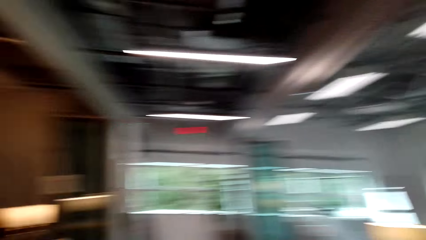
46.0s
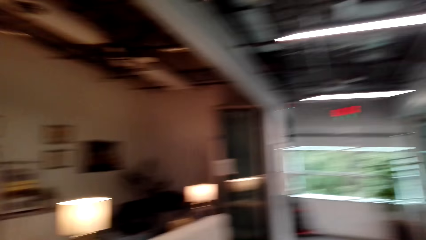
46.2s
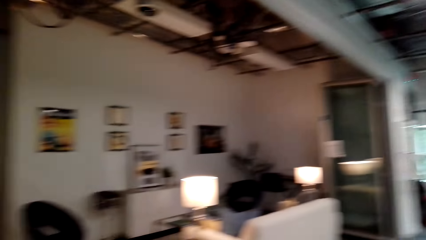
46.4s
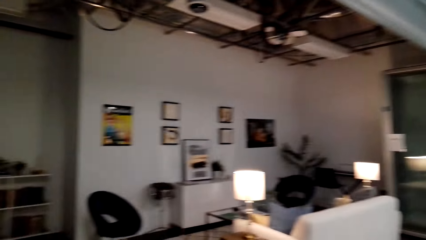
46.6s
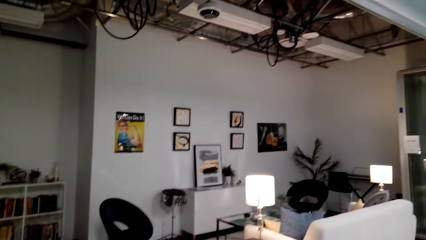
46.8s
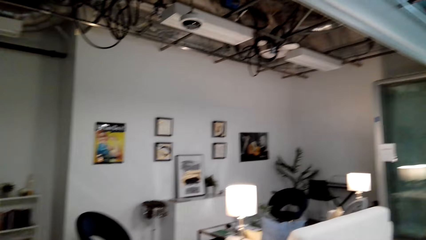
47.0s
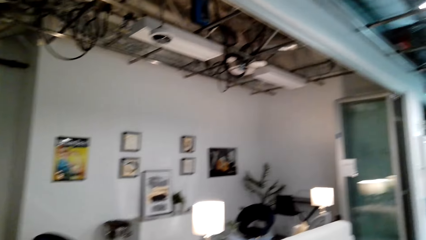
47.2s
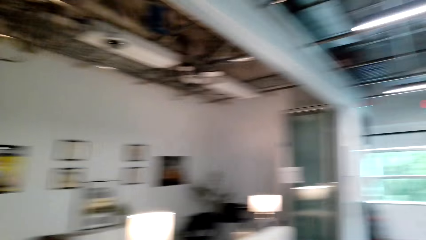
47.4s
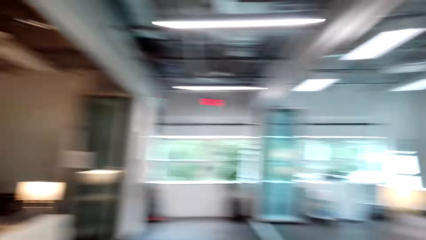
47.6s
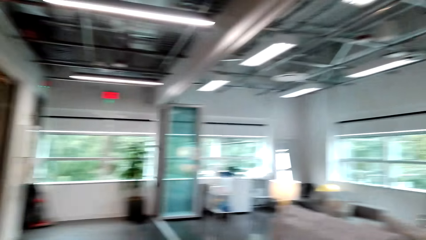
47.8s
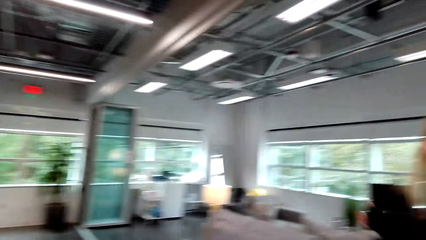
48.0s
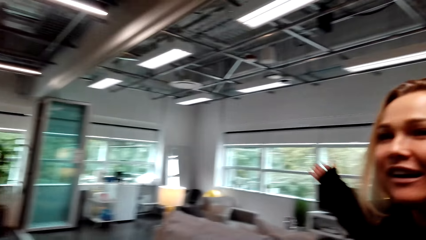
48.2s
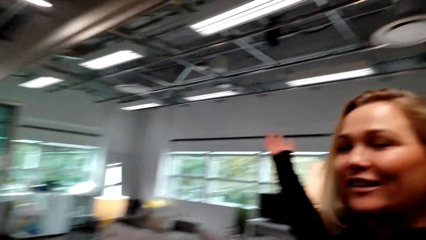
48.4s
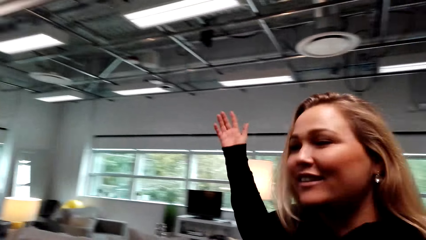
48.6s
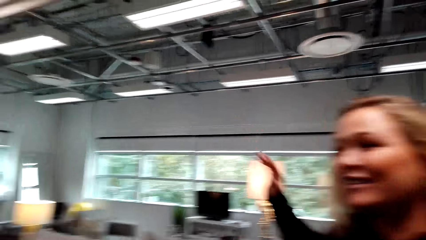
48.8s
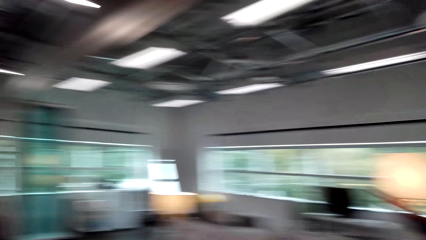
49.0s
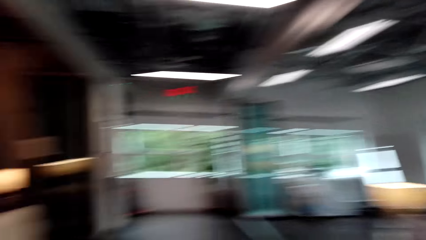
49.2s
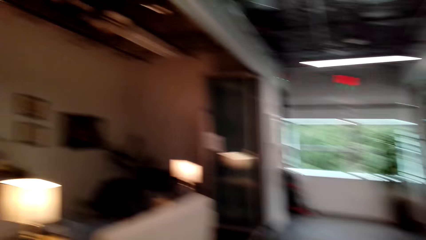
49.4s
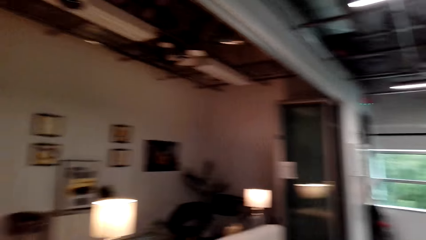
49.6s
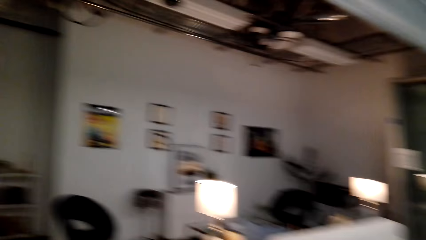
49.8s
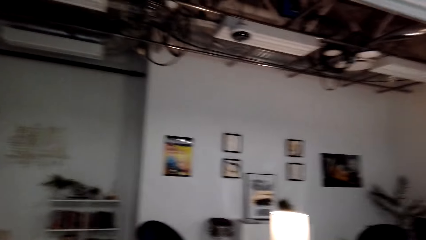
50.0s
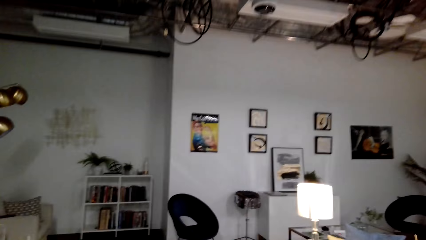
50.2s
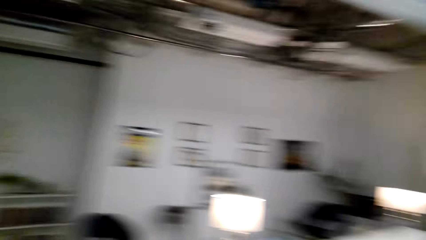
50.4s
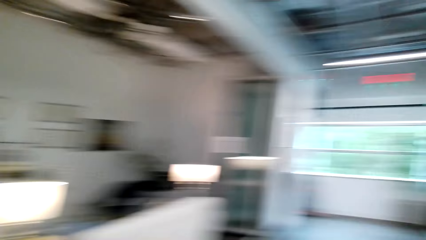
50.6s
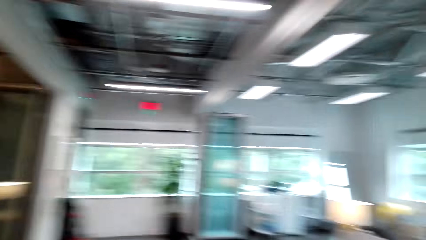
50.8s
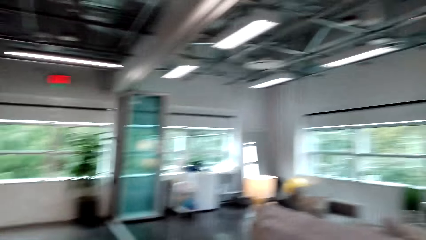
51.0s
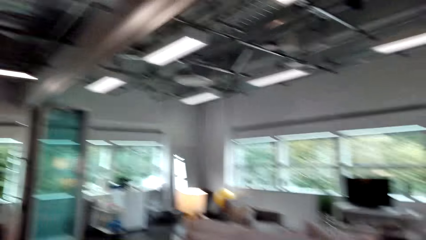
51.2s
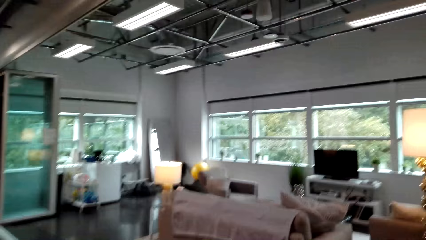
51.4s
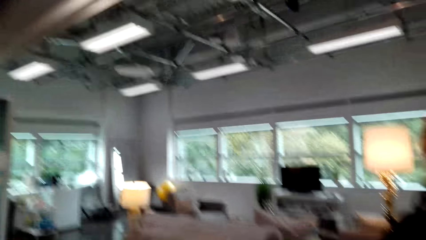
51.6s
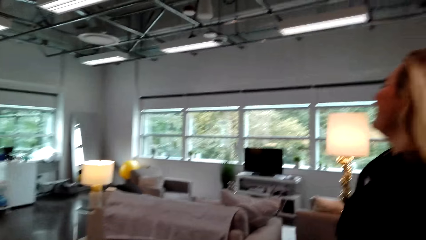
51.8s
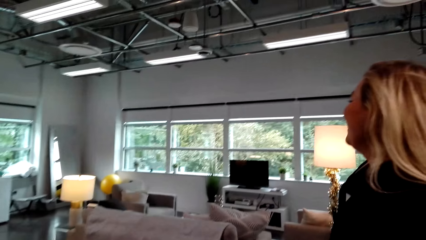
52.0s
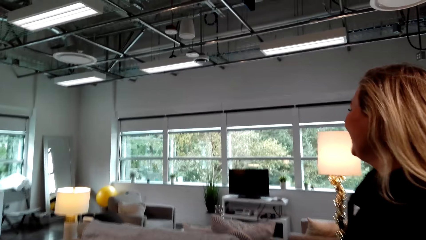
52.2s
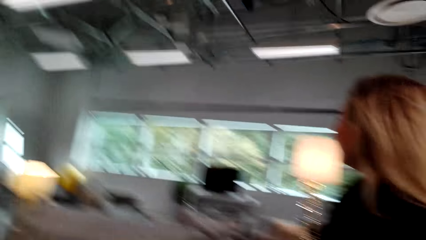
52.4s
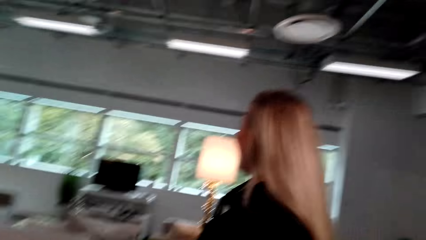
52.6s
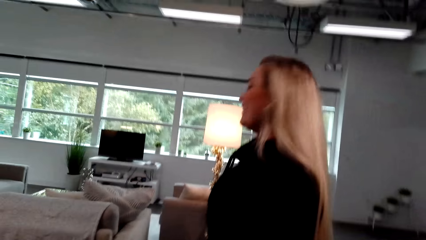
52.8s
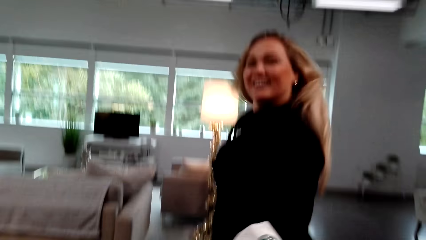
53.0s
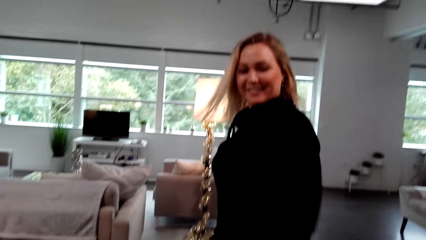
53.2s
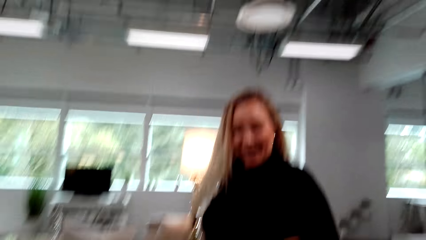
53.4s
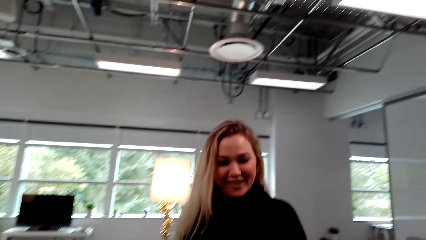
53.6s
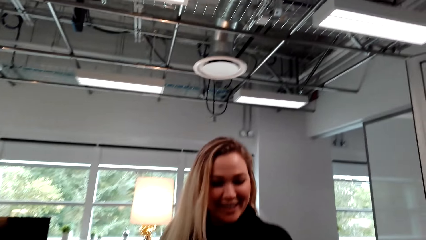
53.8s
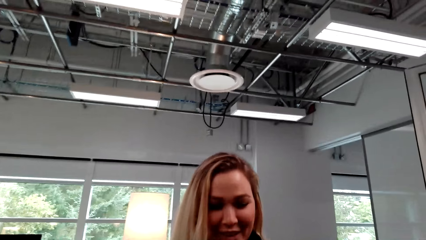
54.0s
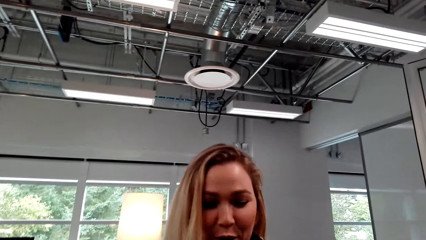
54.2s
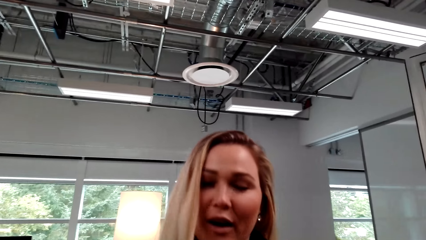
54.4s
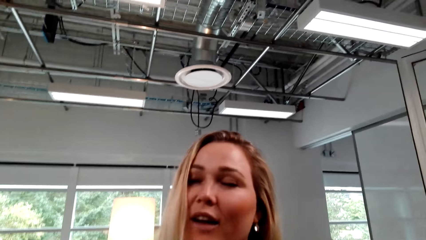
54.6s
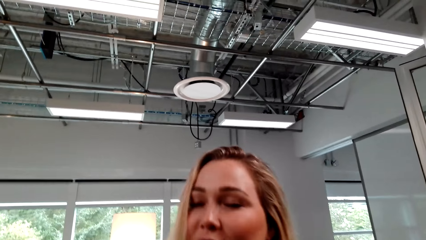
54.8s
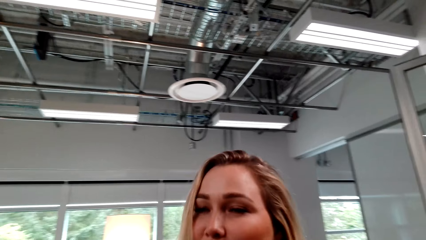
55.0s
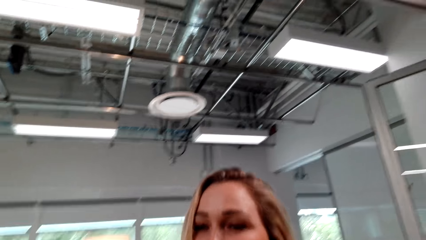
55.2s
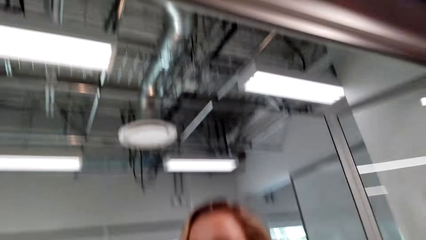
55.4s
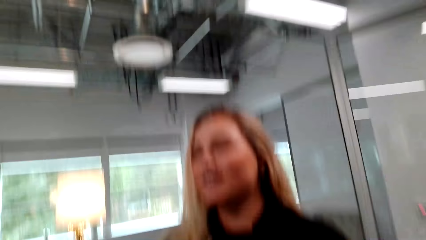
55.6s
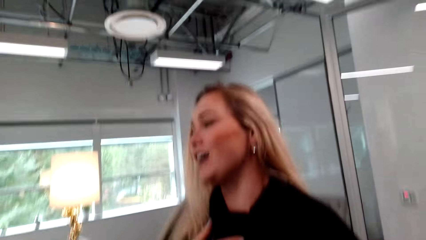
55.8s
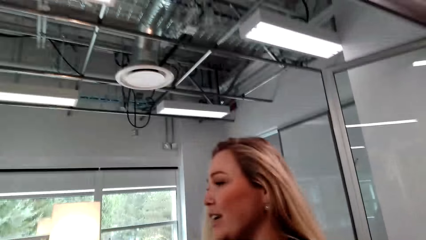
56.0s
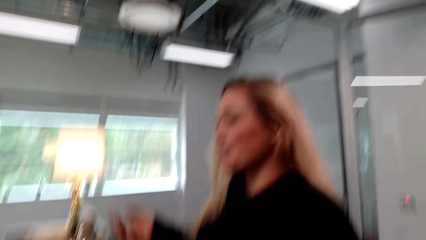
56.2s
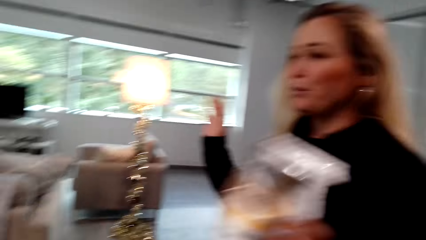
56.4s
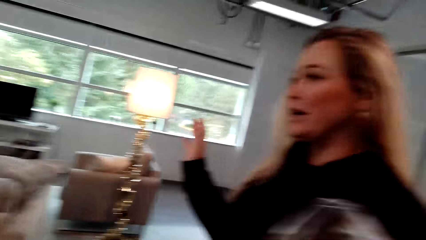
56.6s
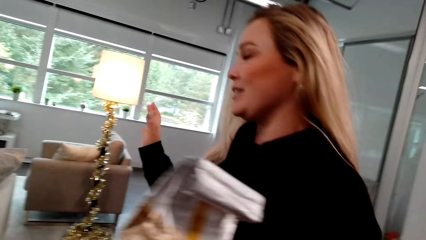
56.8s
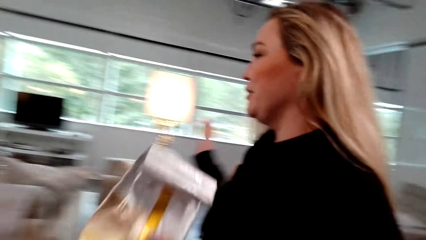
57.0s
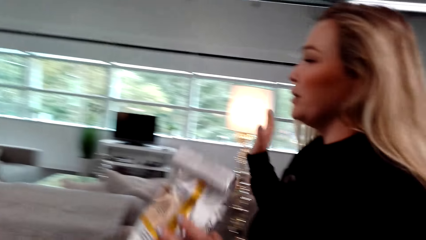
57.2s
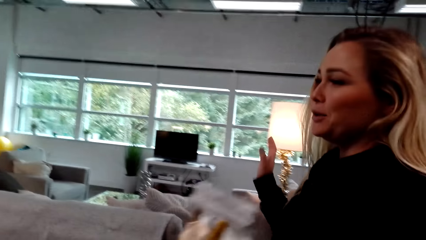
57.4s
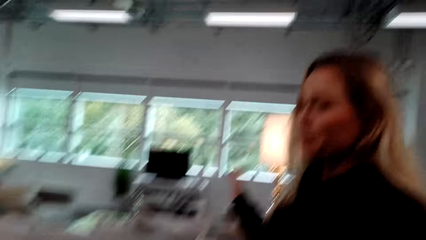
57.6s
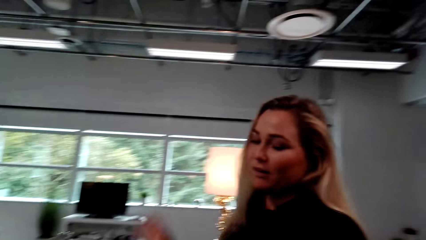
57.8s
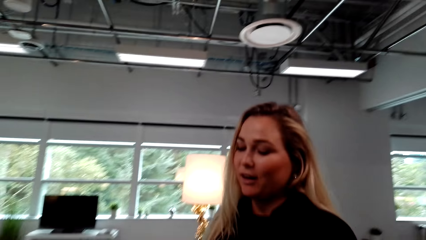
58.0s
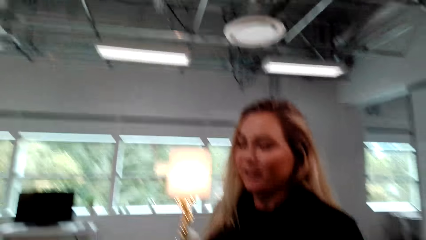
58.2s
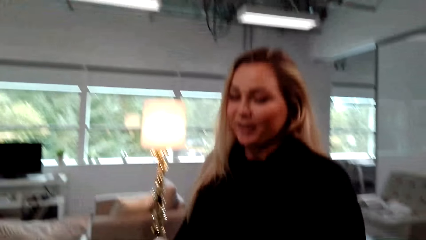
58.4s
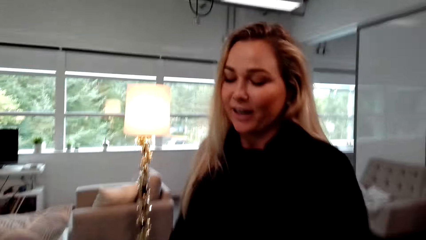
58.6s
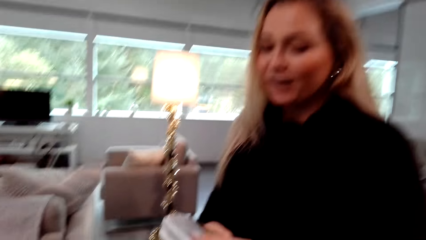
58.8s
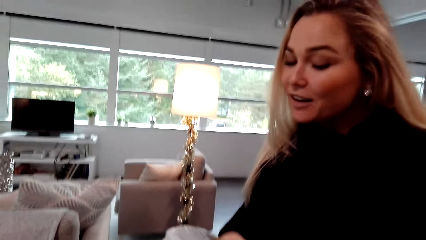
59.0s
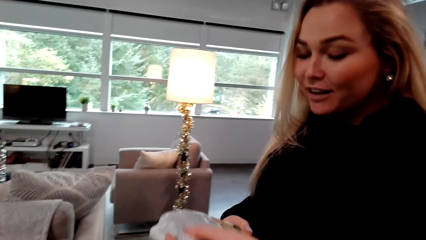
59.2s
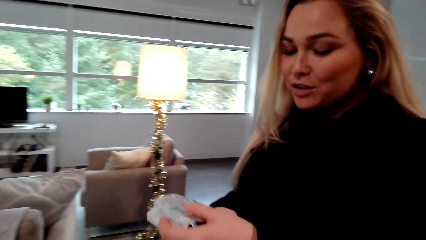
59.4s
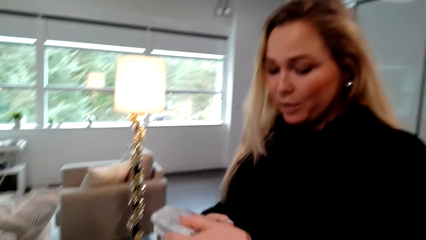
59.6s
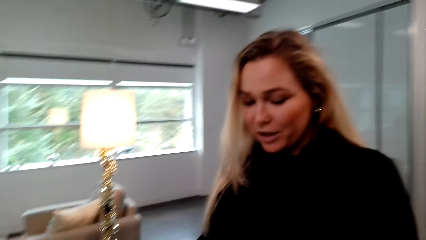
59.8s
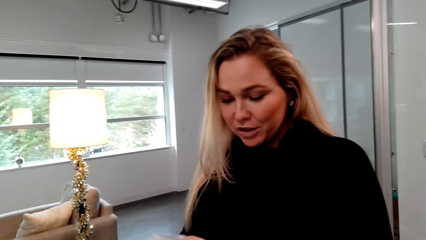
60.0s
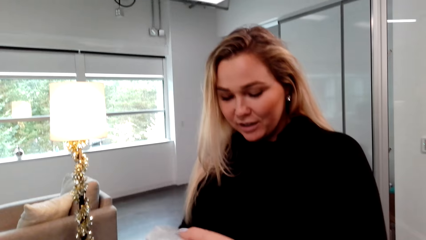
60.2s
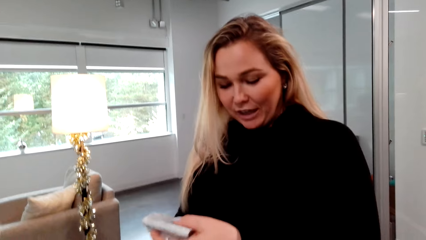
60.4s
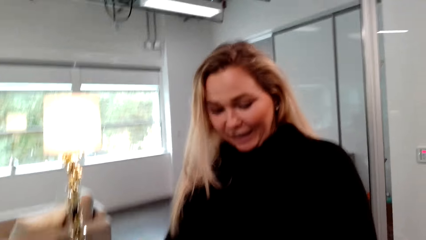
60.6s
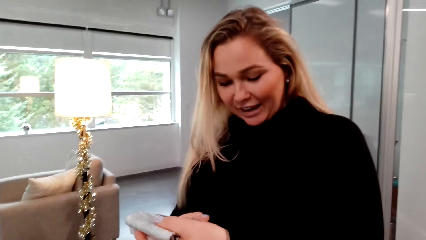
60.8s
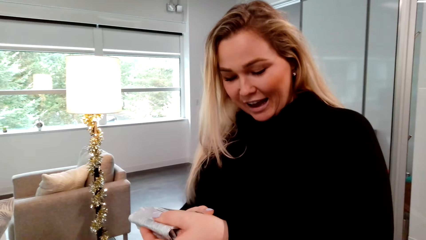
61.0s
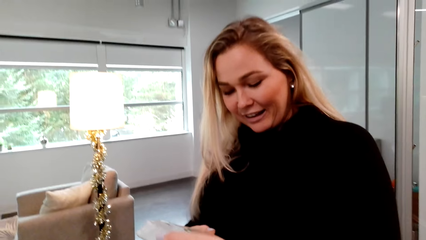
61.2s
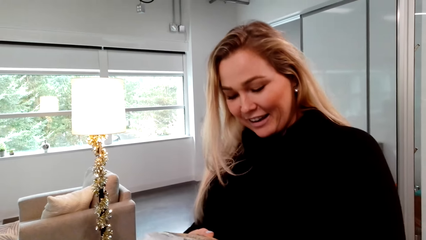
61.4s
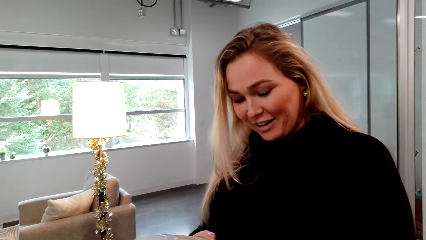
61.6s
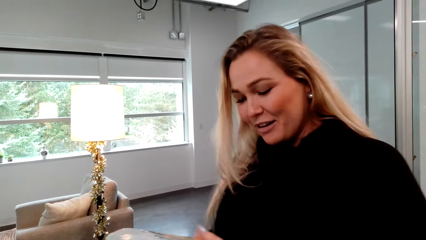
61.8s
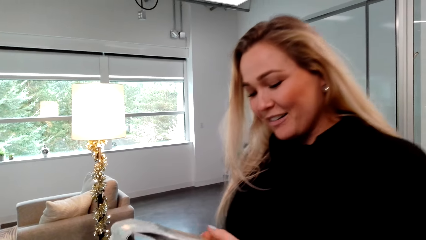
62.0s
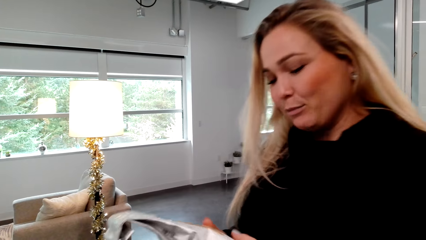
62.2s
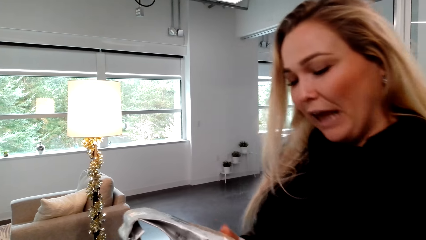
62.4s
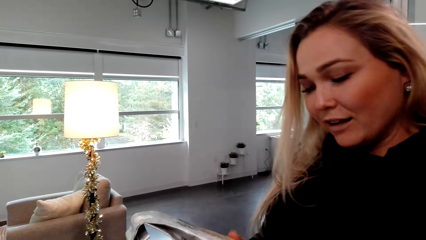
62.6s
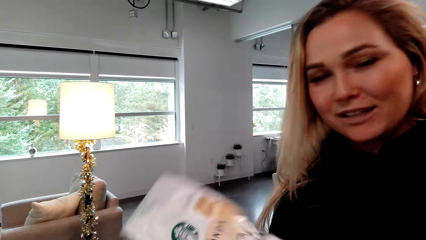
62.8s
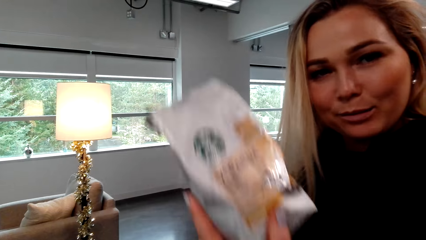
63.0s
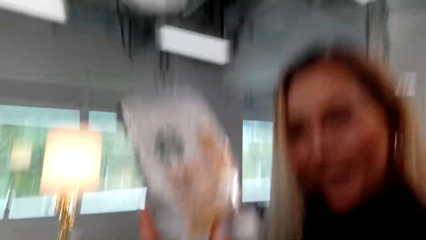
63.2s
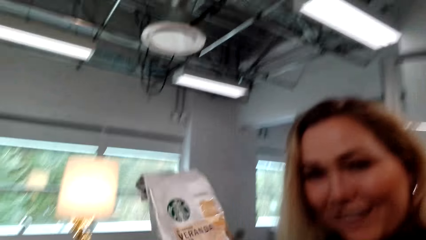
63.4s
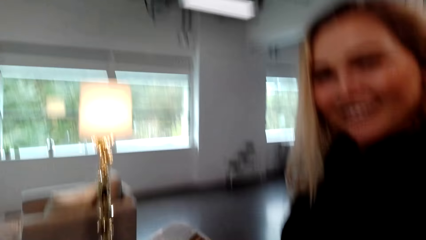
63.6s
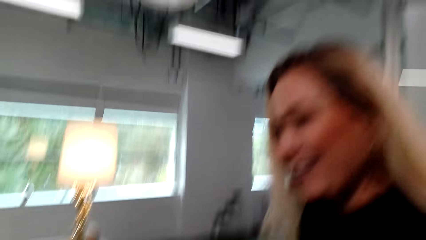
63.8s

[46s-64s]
The camera wearer talks to a woman. They look around the room. They give something to the woman. The woman looks at something.
